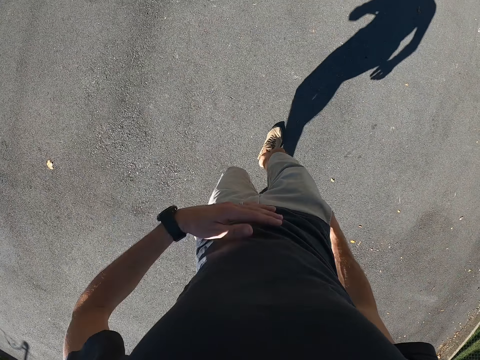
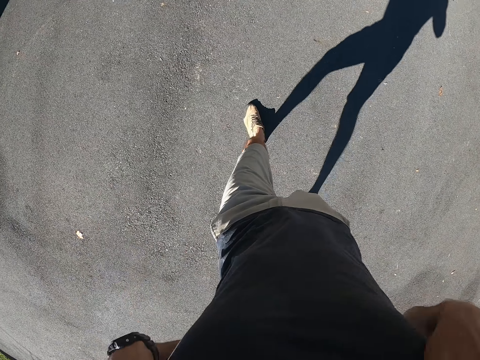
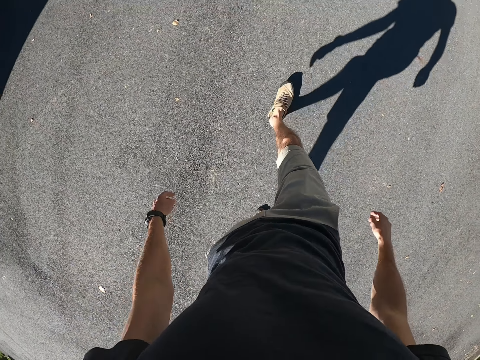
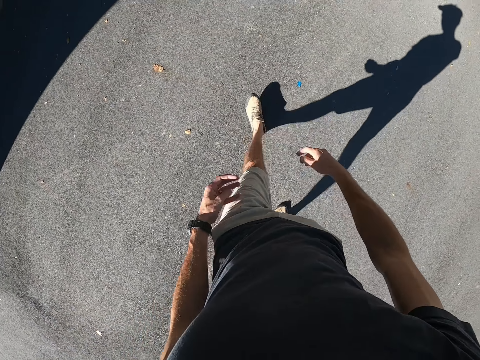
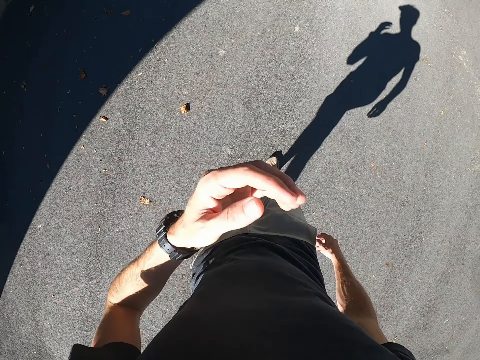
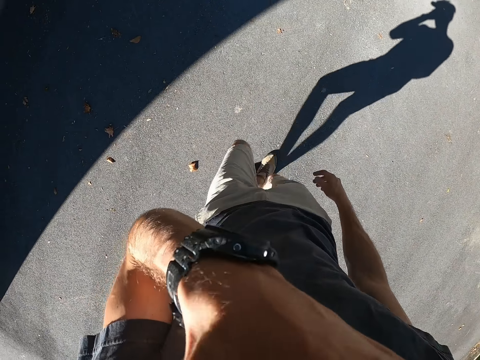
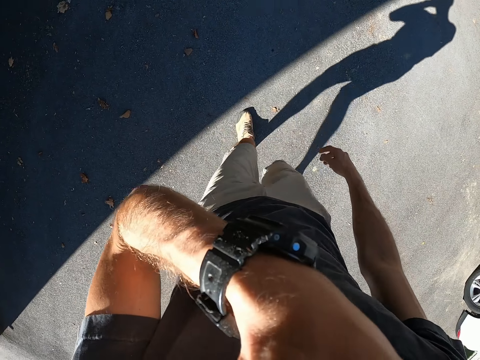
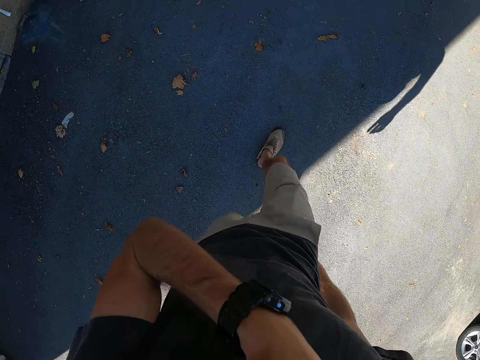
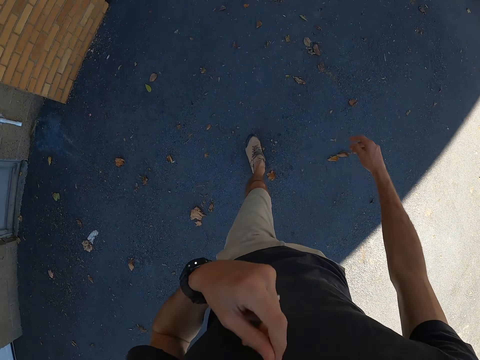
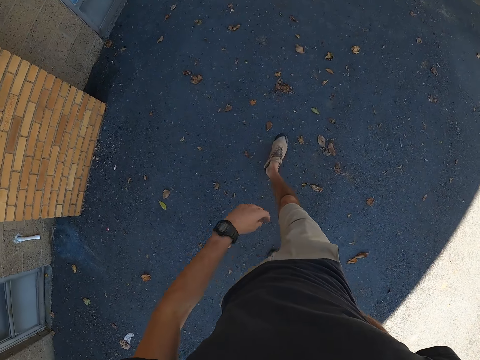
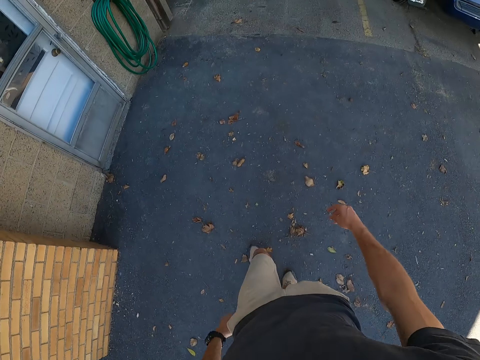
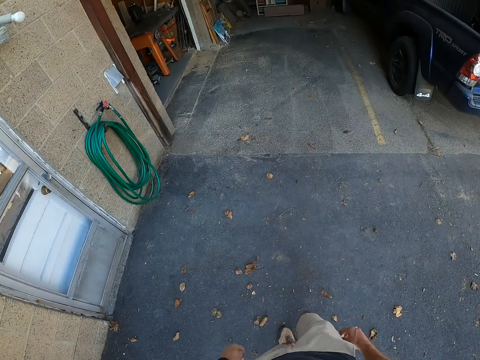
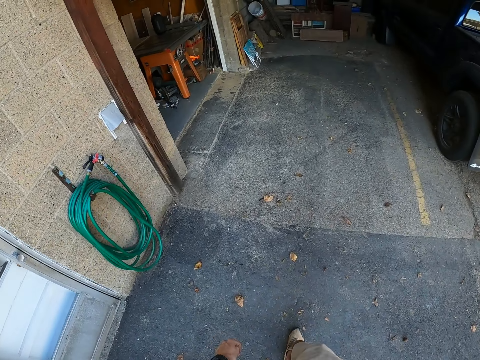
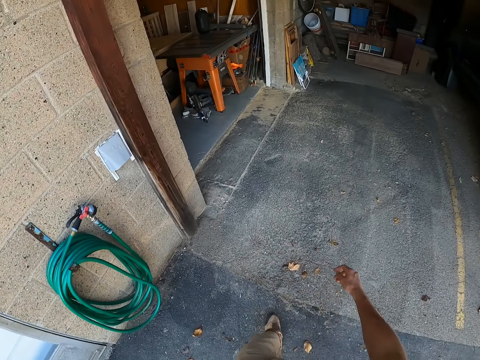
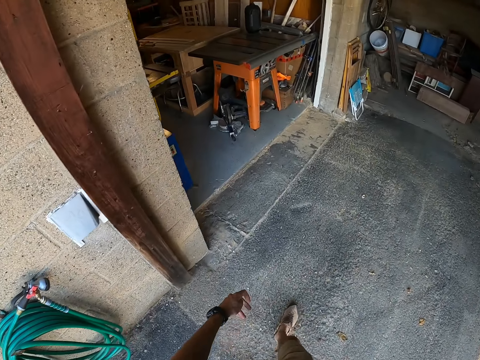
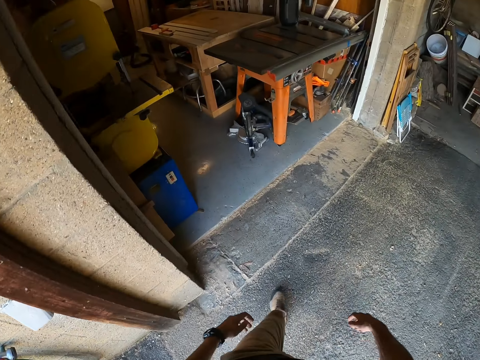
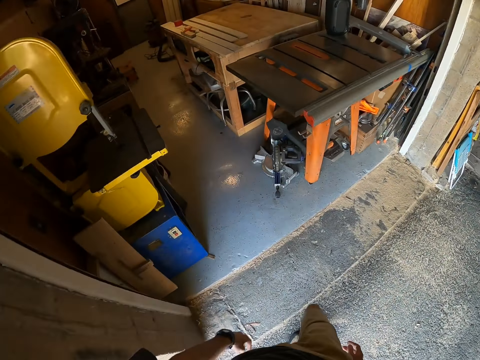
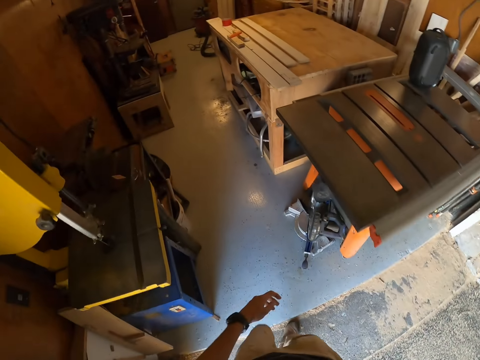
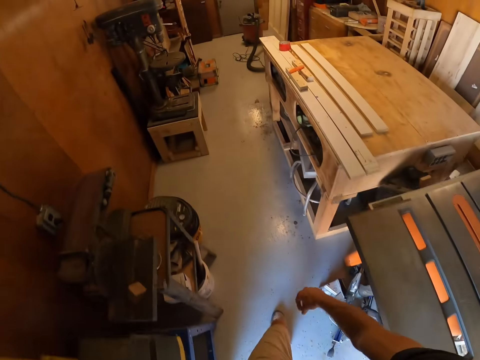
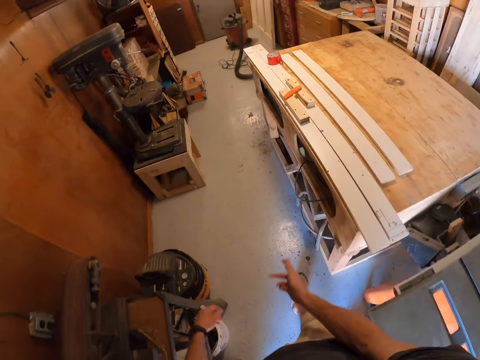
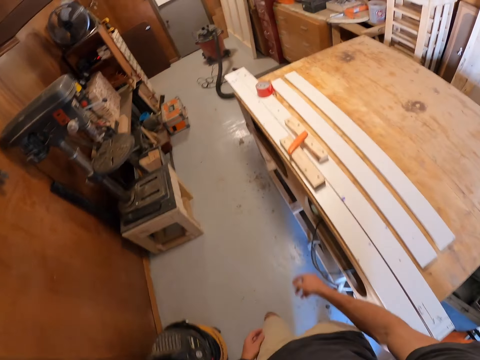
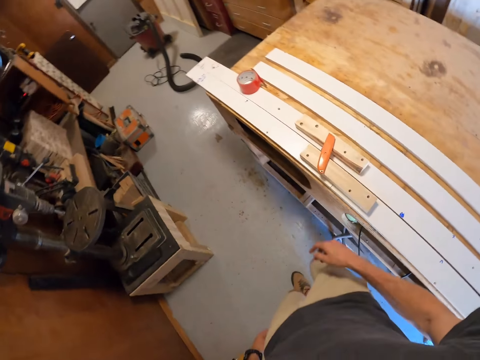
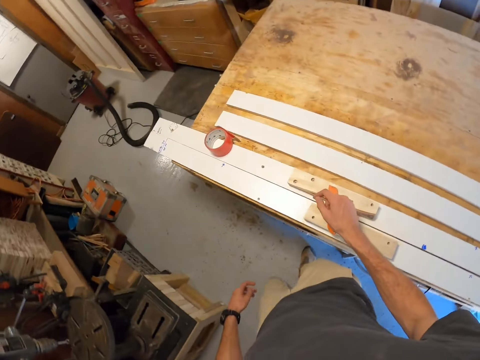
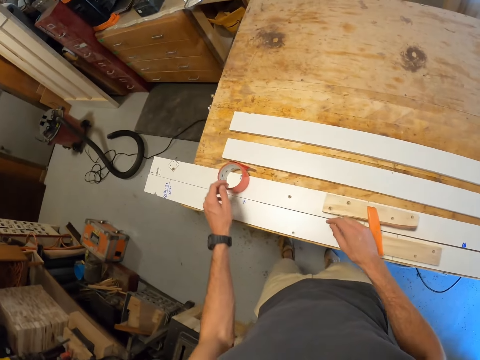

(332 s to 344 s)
The camera wearer moves his hands. He rubs his hands on his shirt. He walks back to the workshop. He walks into the workshop. He walks round the workshop.

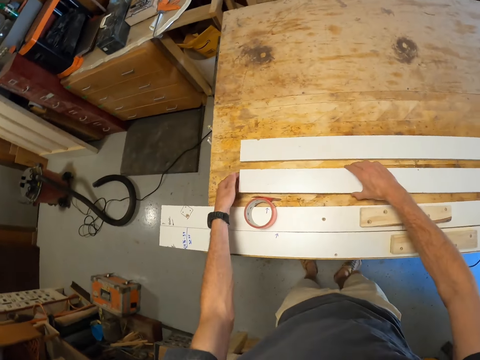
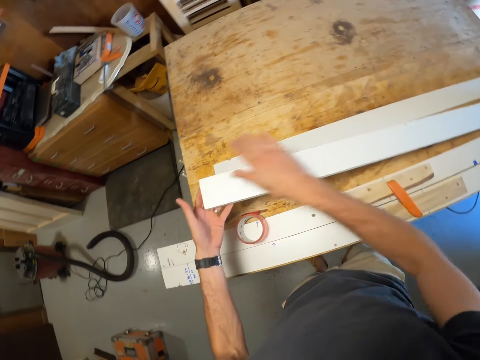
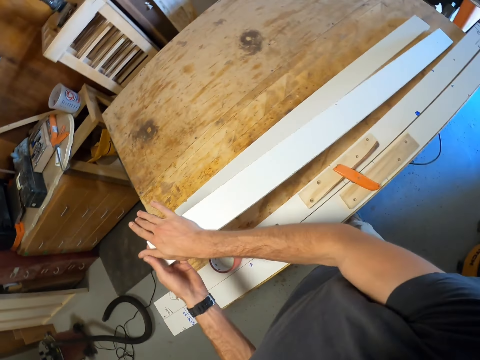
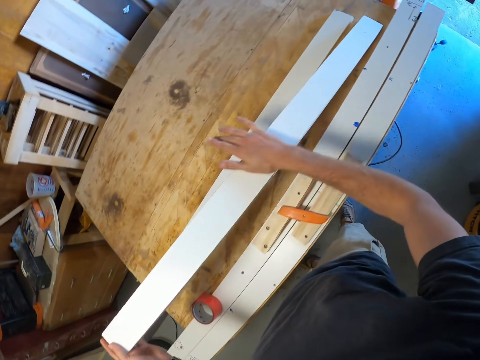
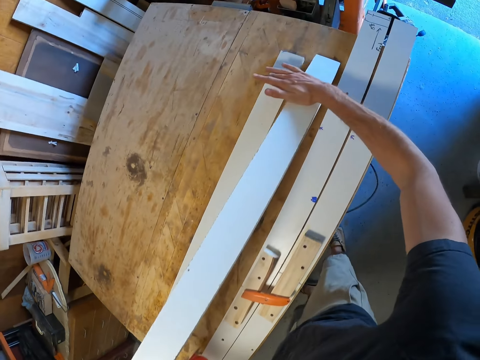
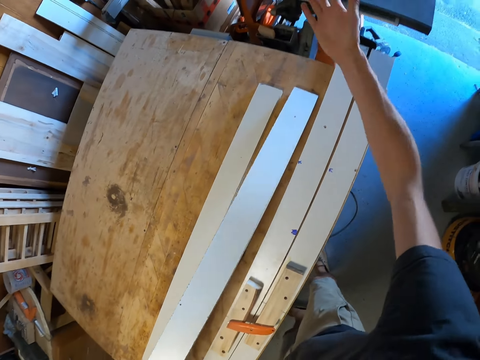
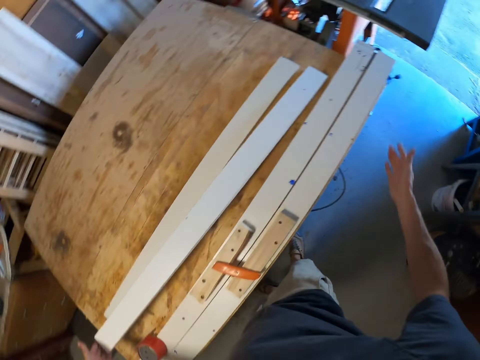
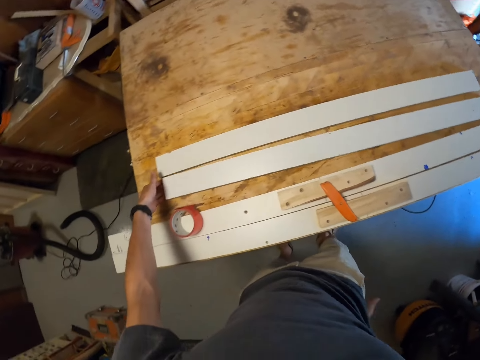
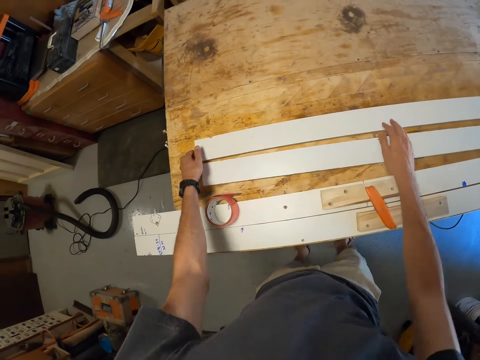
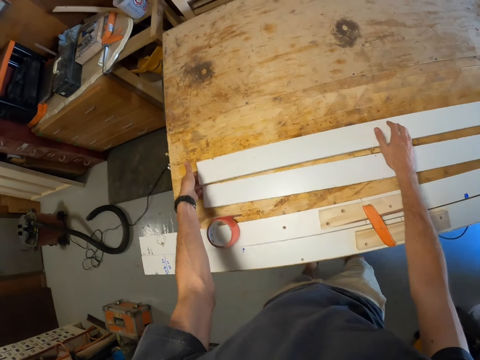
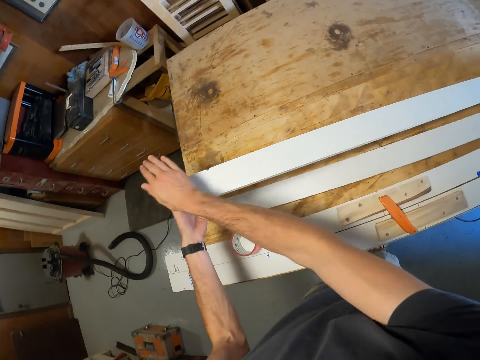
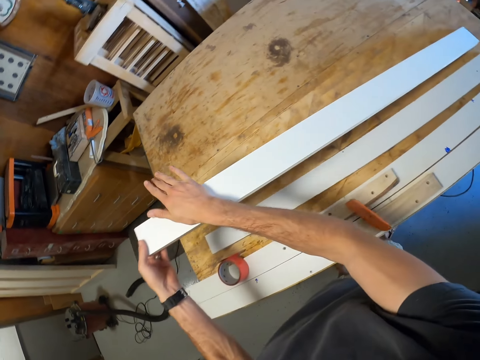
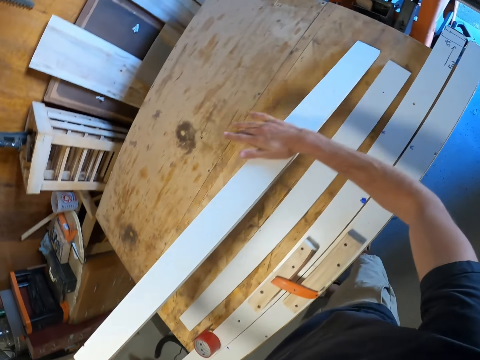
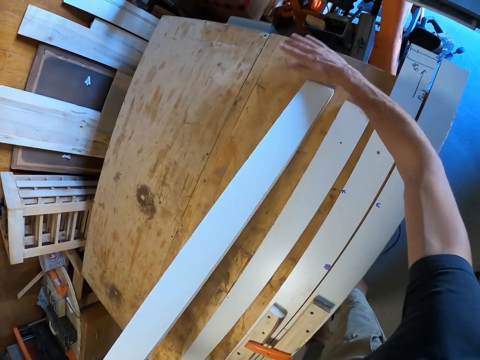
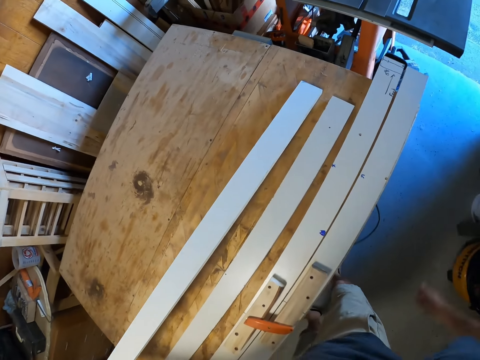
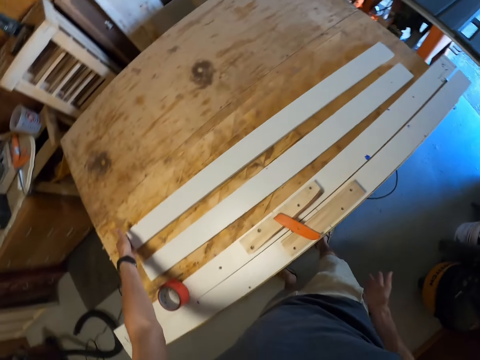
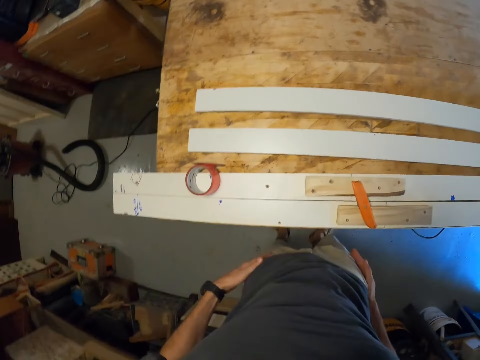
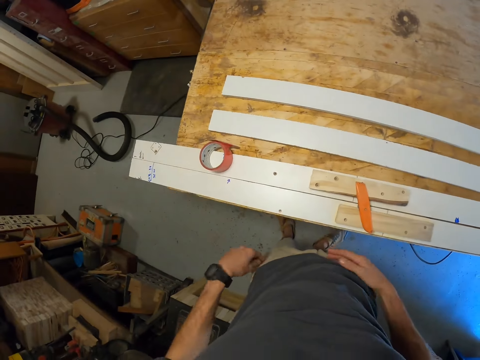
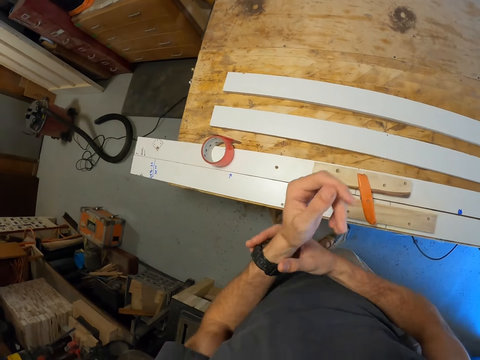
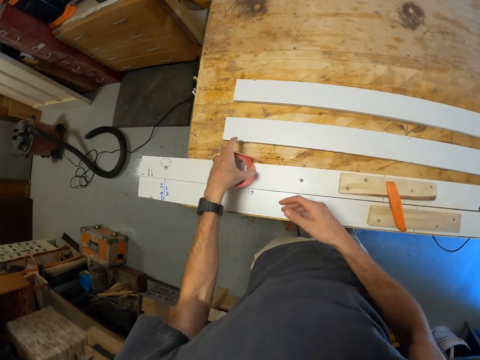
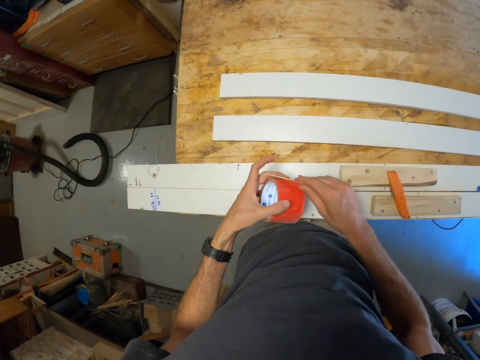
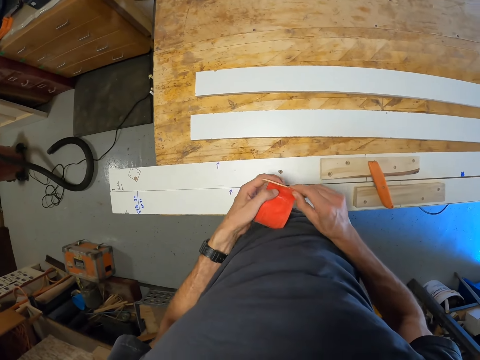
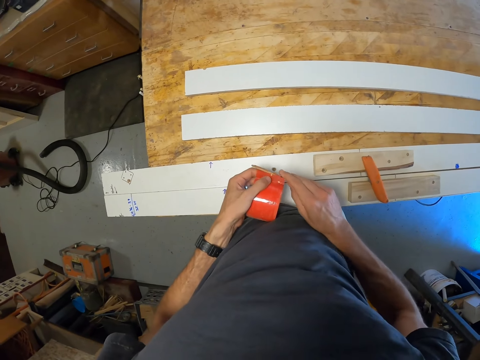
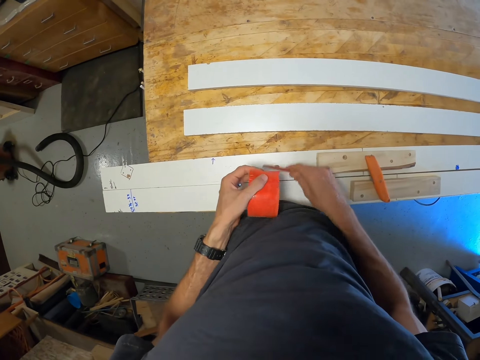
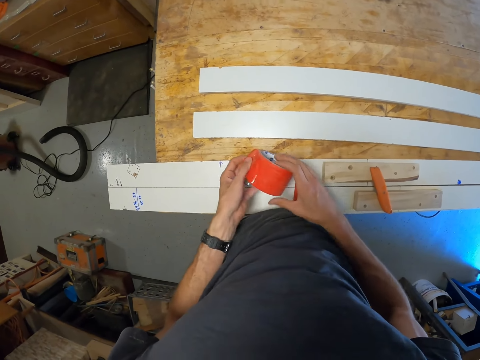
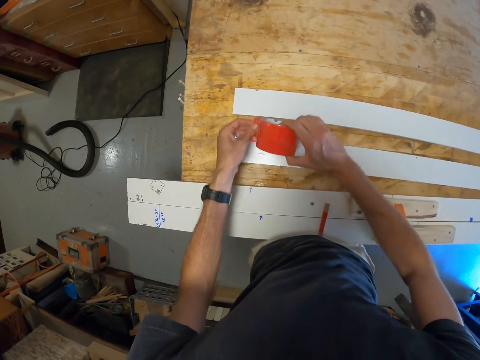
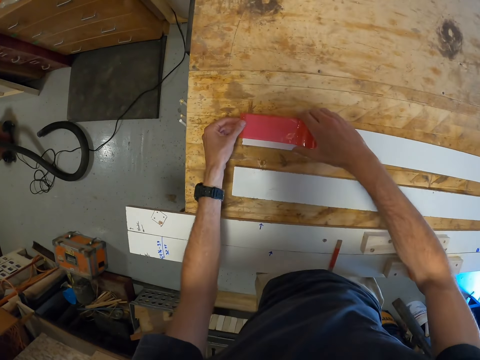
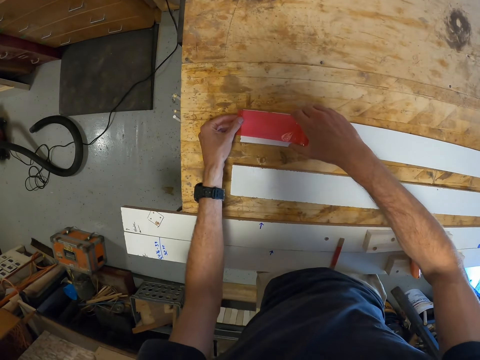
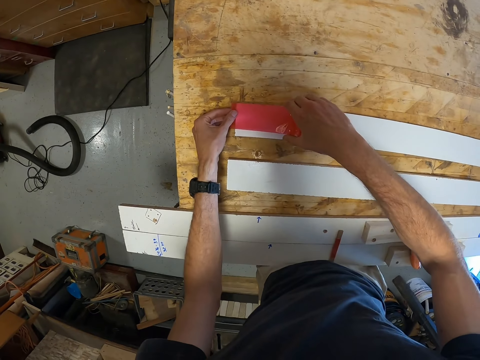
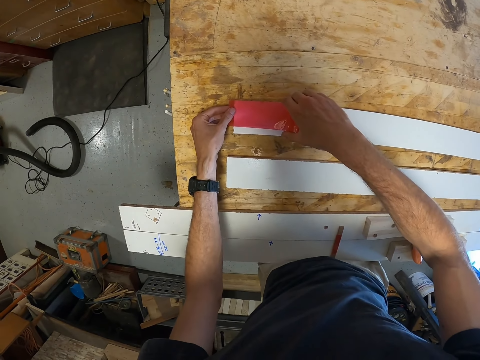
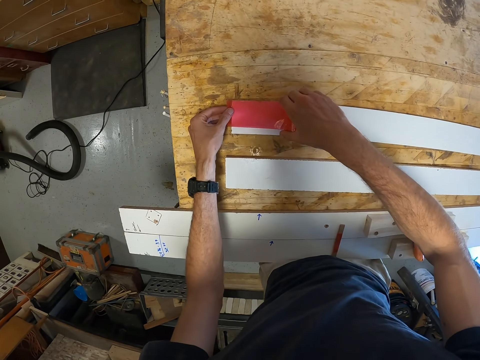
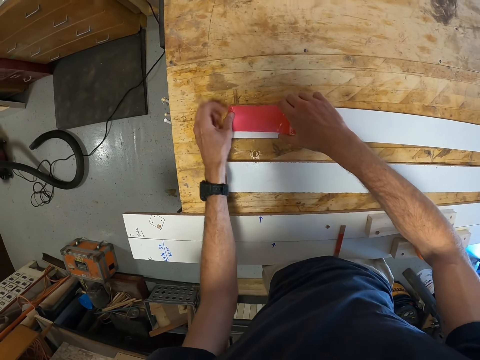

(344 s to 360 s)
The camera wearer picks up a piece of wood. He rubs his hand over the piece of wood. He cleans the piece of wood with his right hand. He looks into his right hand. He drops the piece of wood. He wipes his right hand with his clothes. He picks up a piece of wood. He rubs his hand over the piece of wood. He cleans the piece of wood with his right hand. He drops the piece of wood. He moves his hands. He wipes his hands with his trousers. He adjusts his wristwatch. He touches his wrist. He picks up a sellotape or tape. He cuts open the tape. He removes something. He drops the object on a piece of wood. He pulls the sellotape. He applies the sellotape on the piece of wood.
